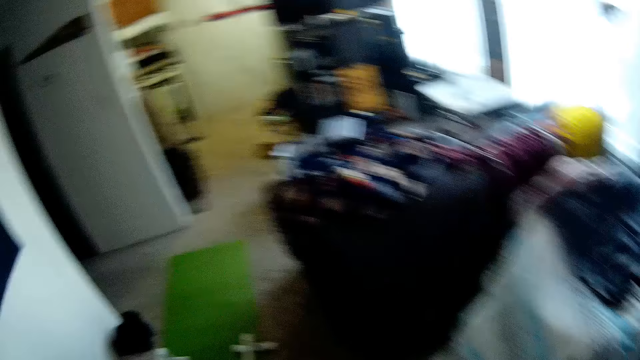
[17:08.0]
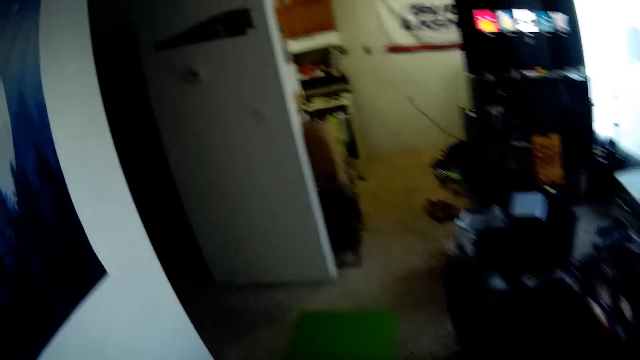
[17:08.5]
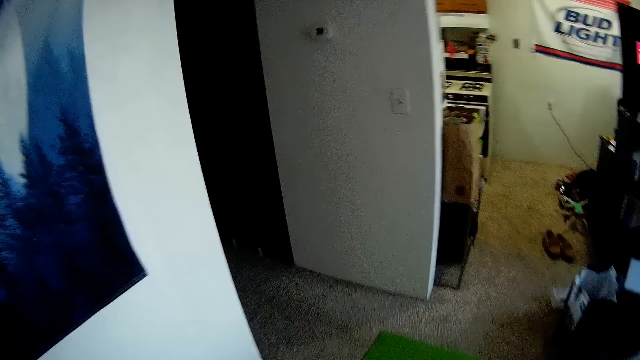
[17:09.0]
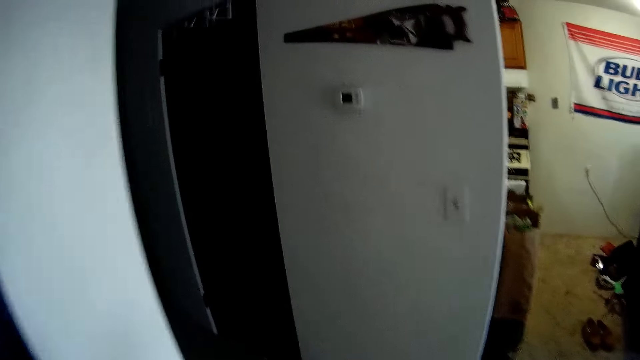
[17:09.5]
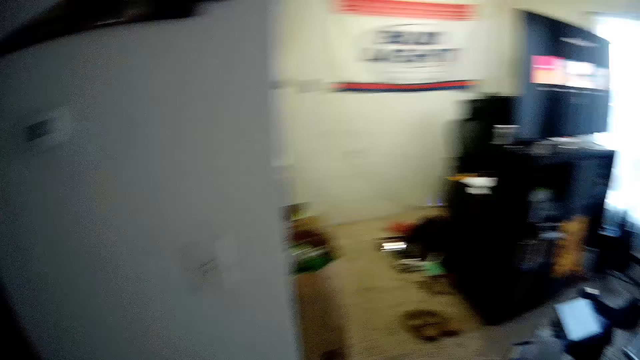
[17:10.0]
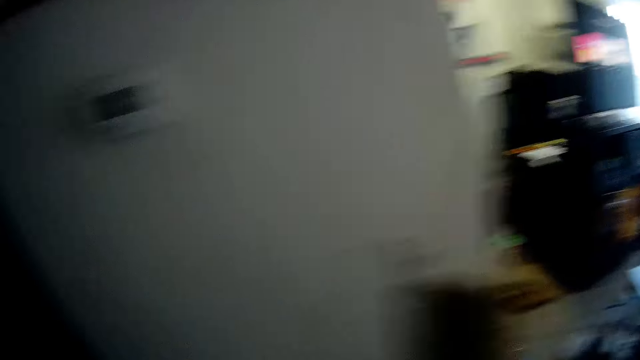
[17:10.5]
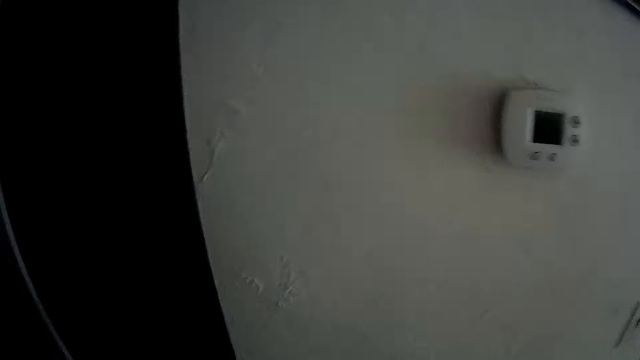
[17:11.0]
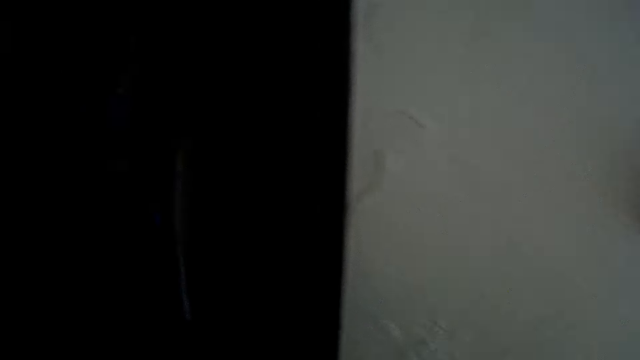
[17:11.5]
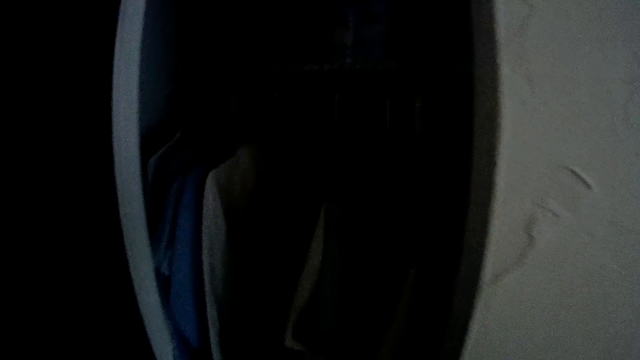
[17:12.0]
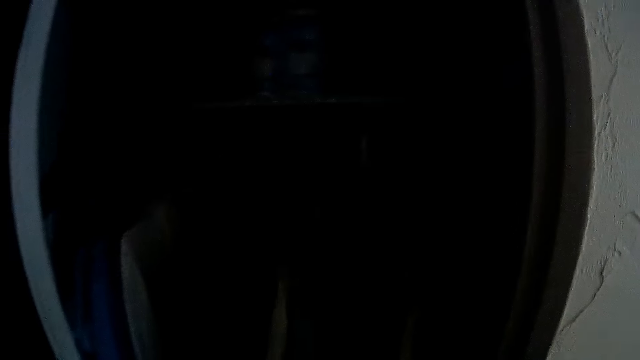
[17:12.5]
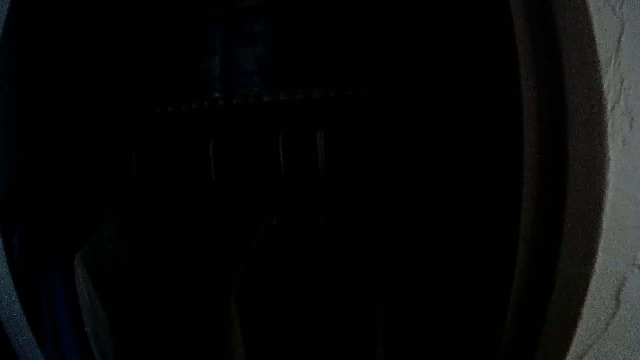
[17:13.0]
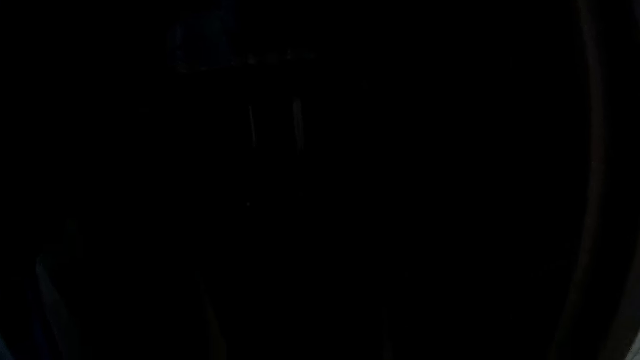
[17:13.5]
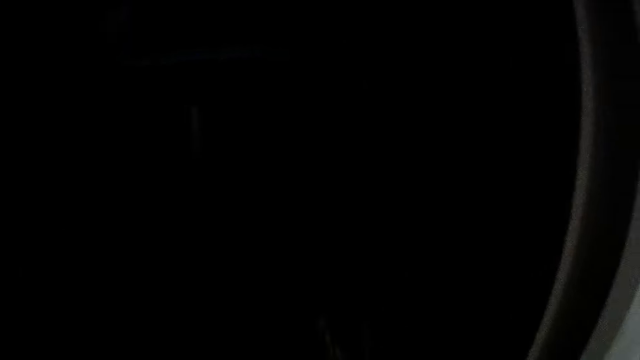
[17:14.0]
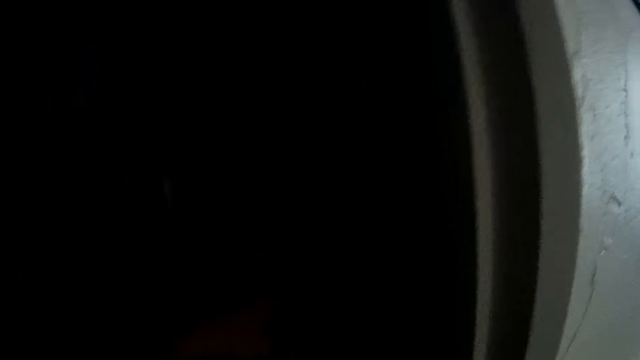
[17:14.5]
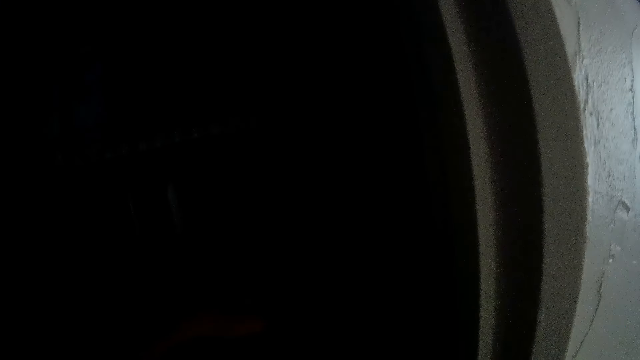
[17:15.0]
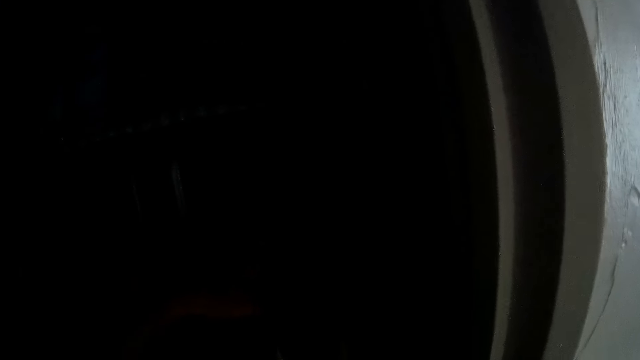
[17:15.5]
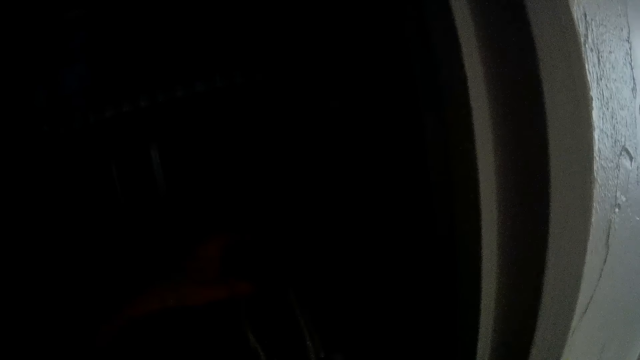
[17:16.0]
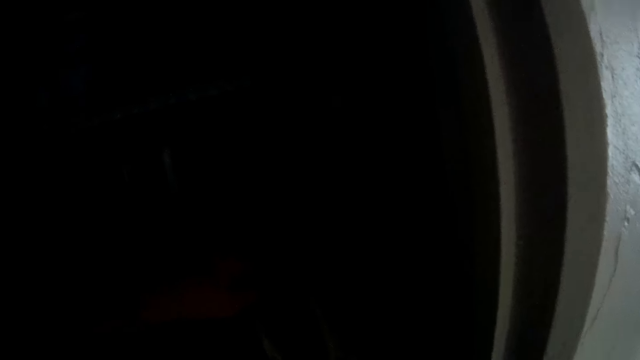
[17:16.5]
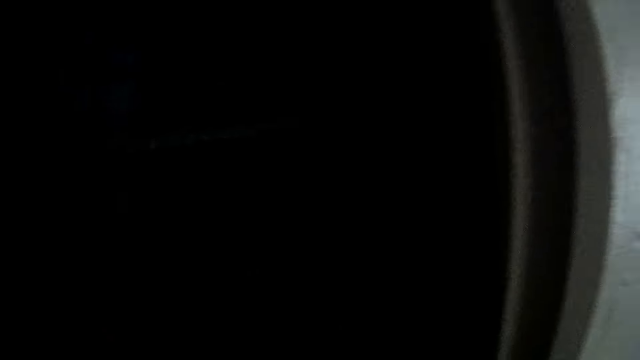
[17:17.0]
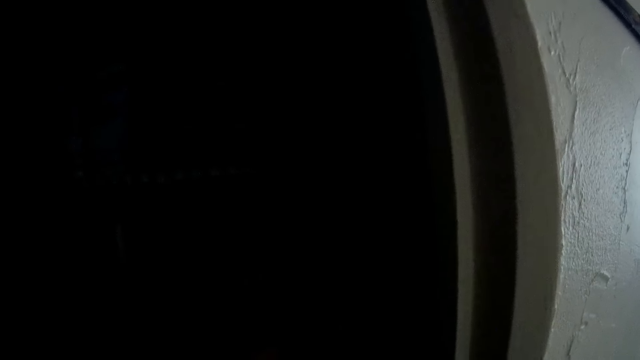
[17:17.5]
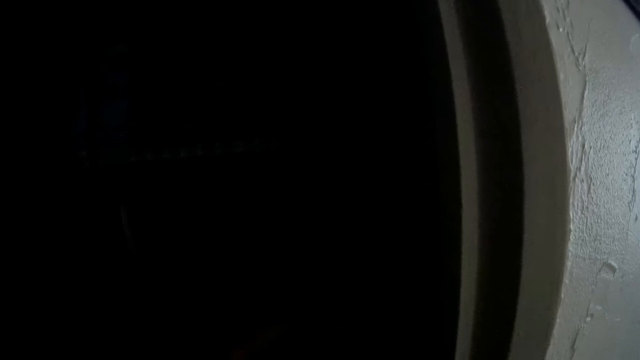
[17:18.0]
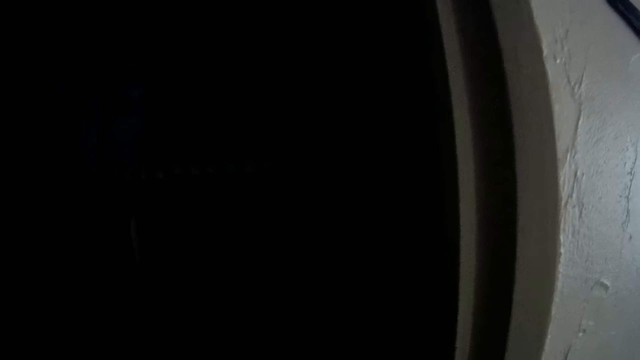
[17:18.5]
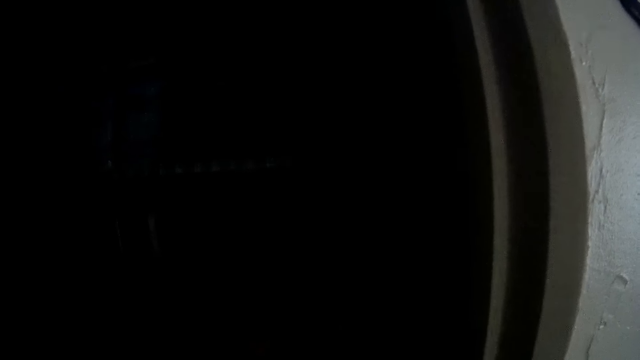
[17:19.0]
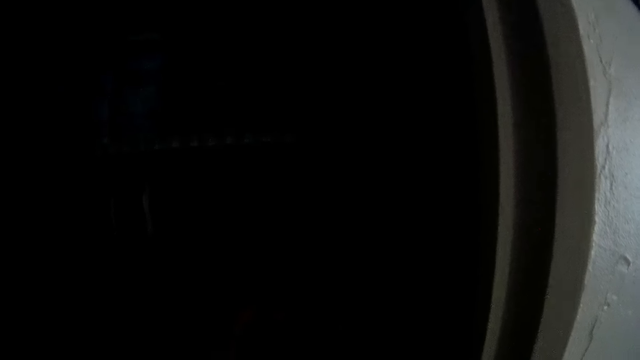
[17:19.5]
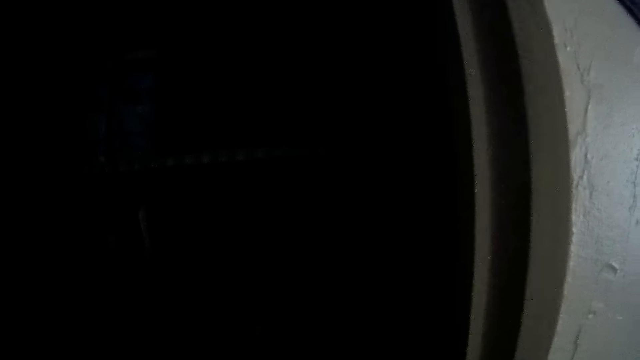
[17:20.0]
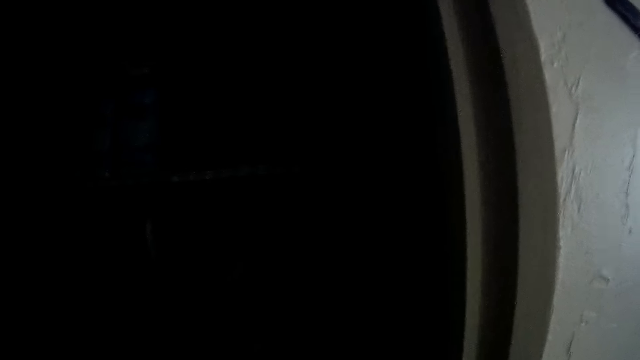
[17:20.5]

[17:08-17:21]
The camera wearer walks to the wardrobe. He touches the switch. He opens the wardrobe door with his left hand. He does something. He holds cloth in the wardrobe. He does something.

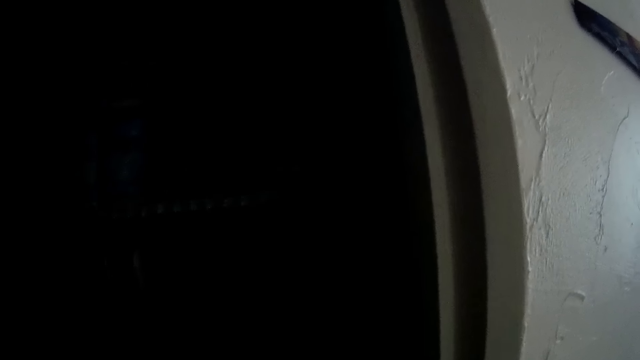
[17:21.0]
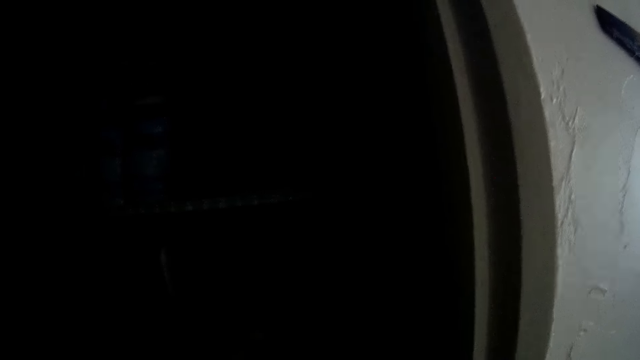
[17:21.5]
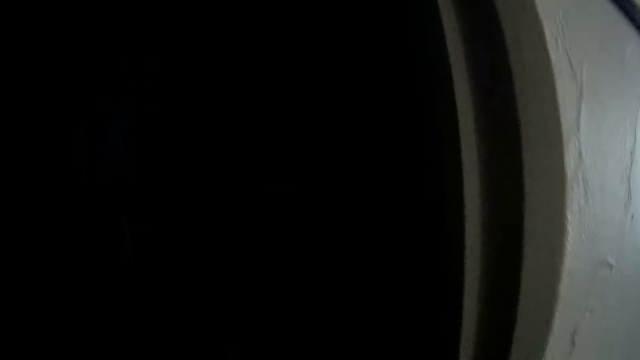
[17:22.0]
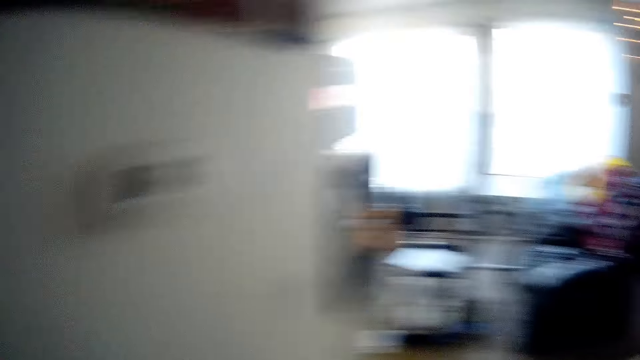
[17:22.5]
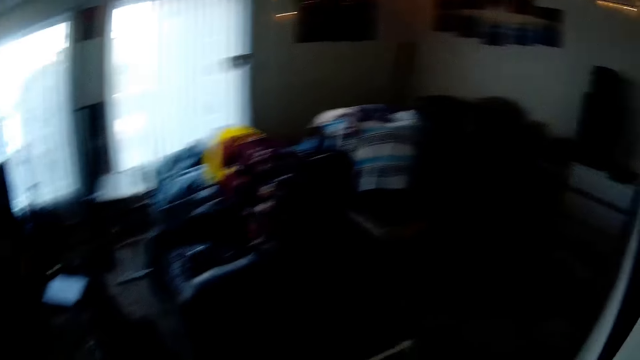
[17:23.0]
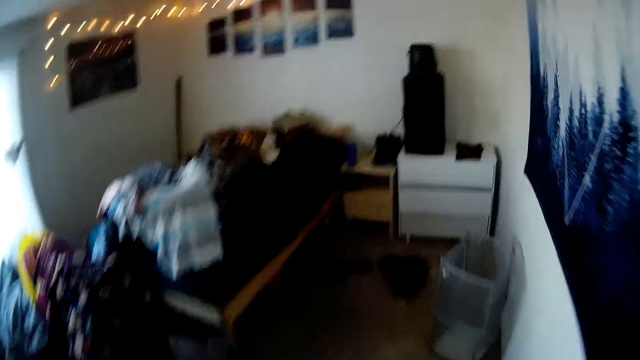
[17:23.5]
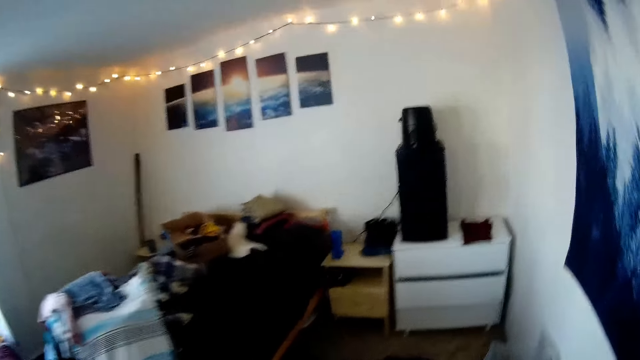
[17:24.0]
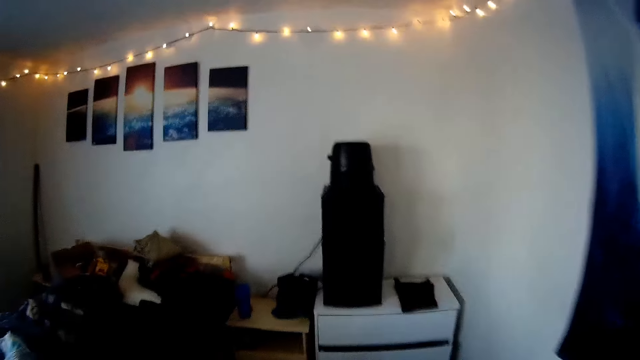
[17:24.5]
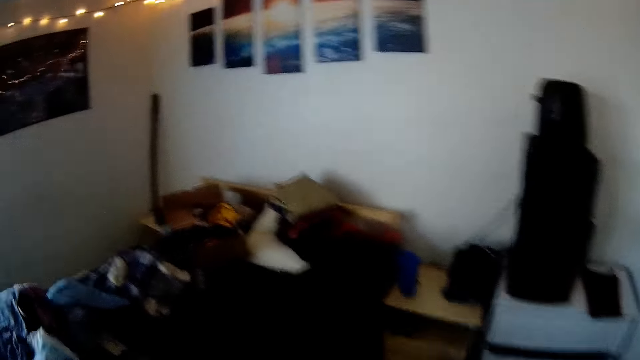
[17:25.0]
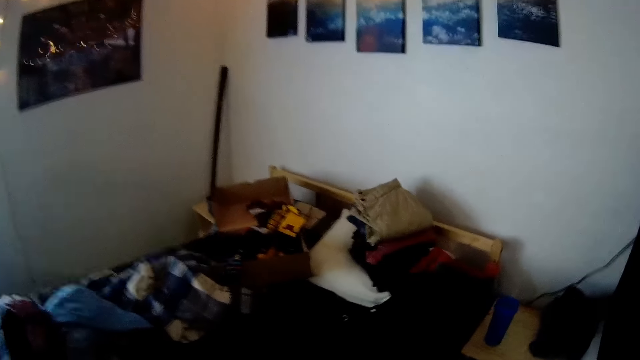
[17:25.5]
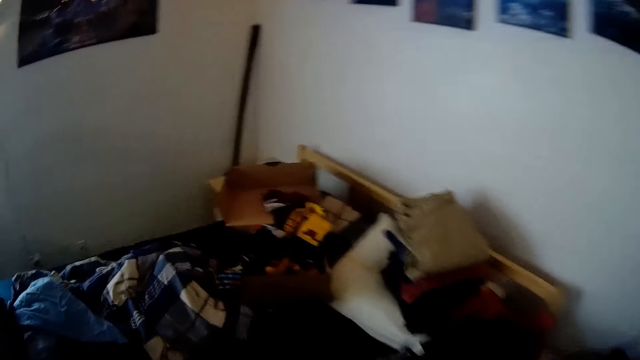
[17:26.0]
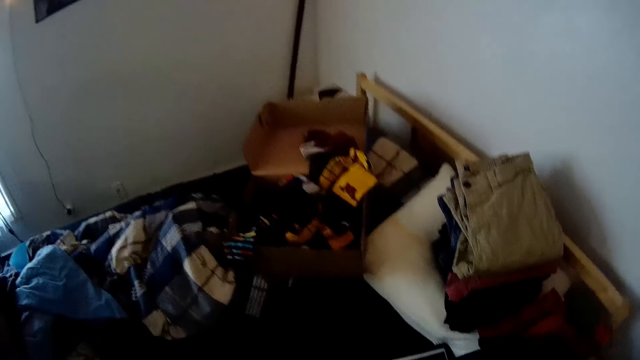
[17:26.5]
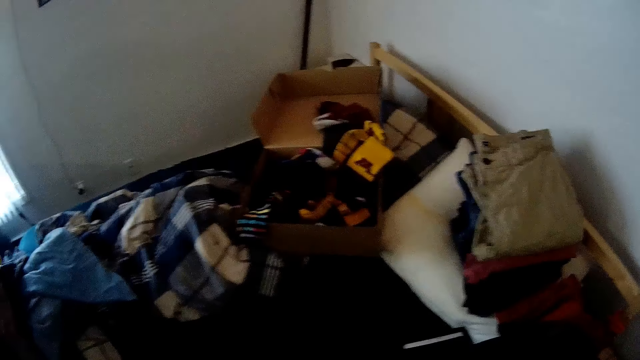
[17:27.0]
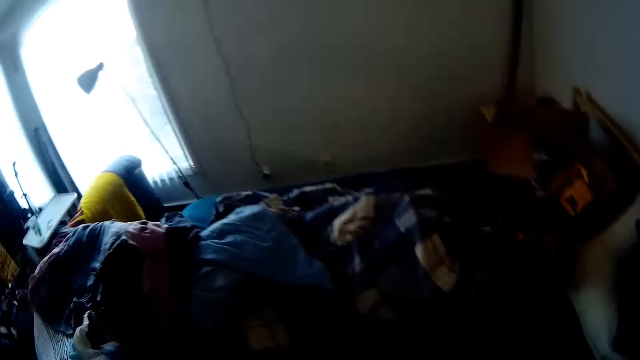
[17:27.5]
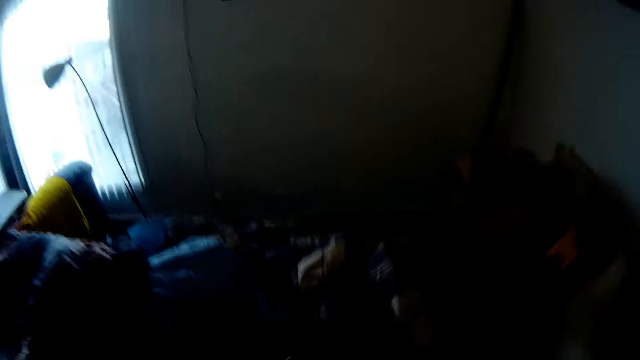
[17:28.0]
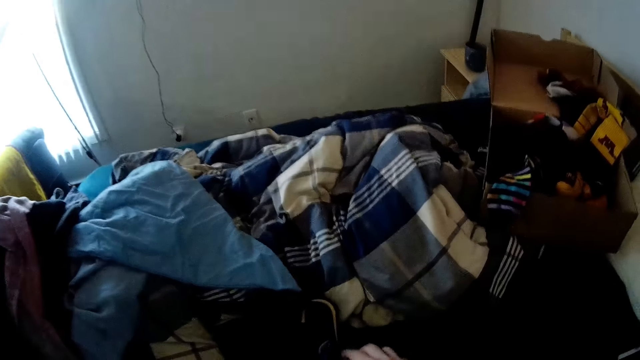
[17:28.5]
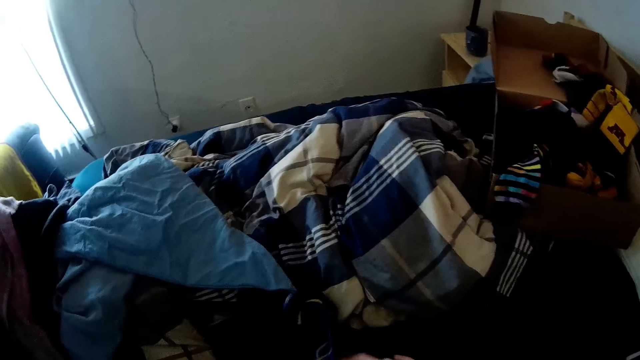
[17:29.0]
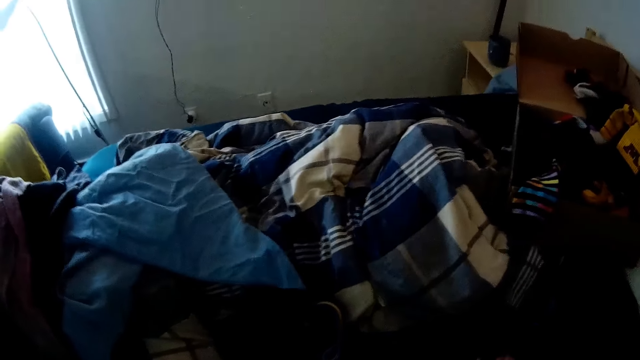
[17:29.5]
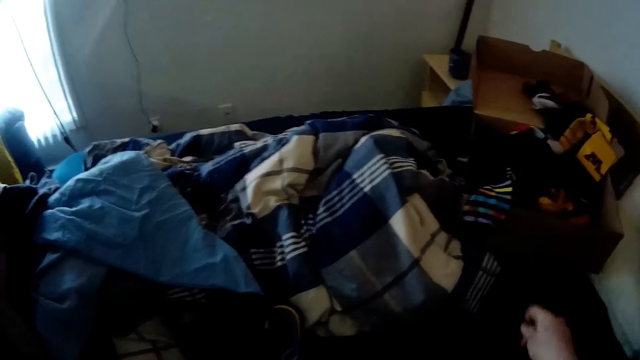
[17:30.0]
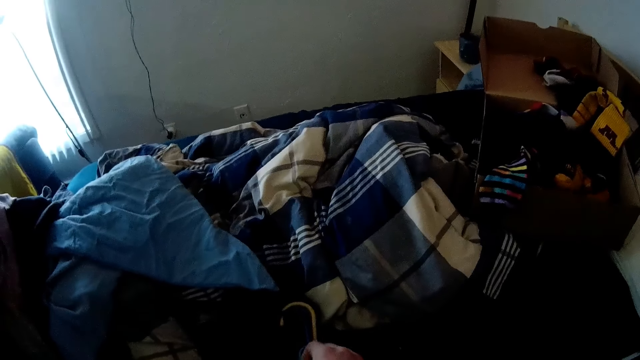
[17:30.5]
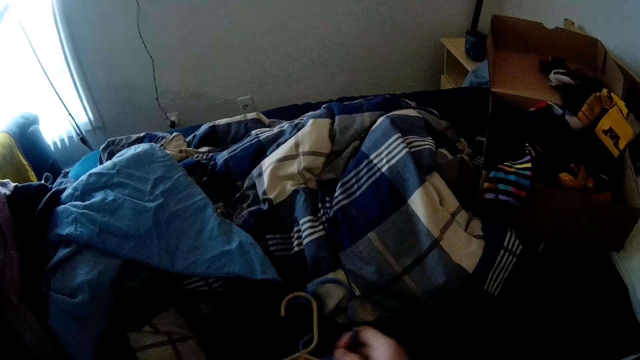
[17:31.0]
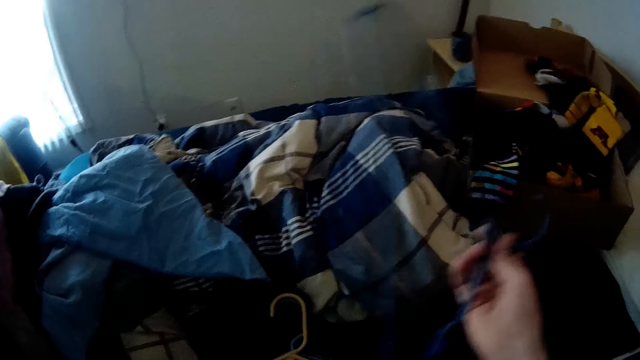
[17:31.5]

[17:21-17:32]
The camera wearer walks towards the bed. He removes a hanger from the cloth. He drops cloth hangers on the bed. He picks up a cloth hanger on the bed with his right hand. He drops the cloth hanger on the bed. He picks up a second cloth hanger on the bed with his right hand.
